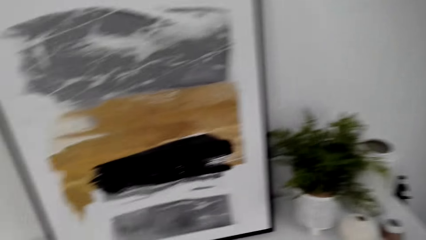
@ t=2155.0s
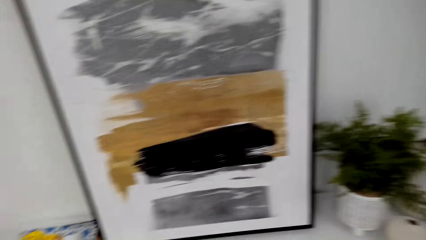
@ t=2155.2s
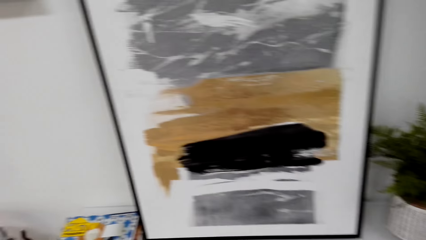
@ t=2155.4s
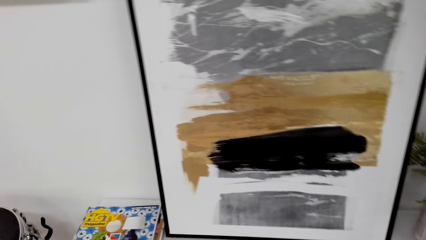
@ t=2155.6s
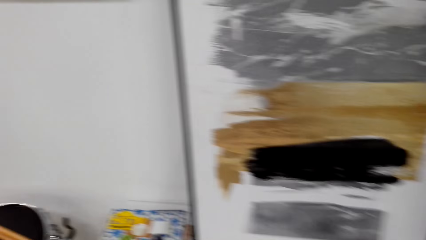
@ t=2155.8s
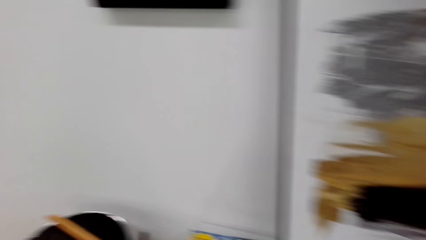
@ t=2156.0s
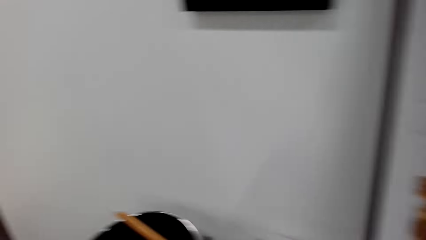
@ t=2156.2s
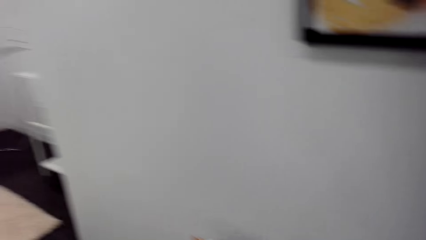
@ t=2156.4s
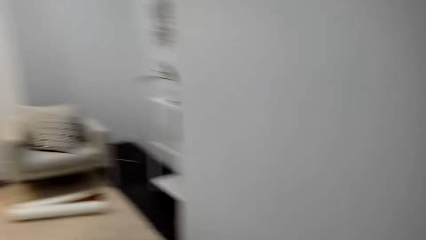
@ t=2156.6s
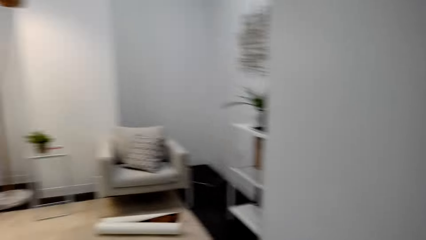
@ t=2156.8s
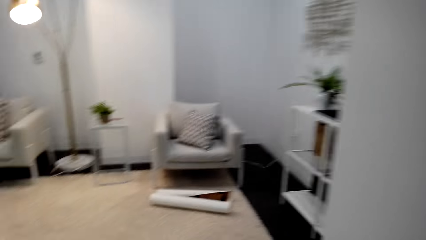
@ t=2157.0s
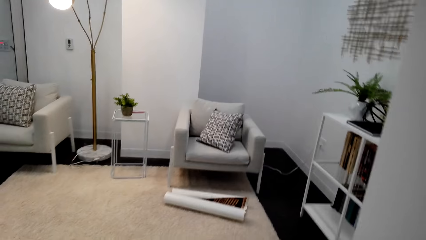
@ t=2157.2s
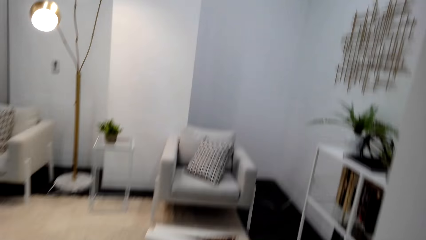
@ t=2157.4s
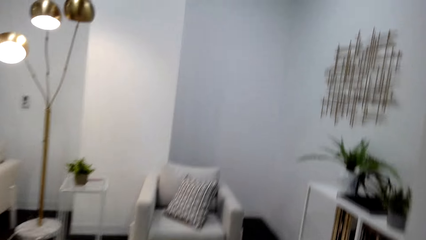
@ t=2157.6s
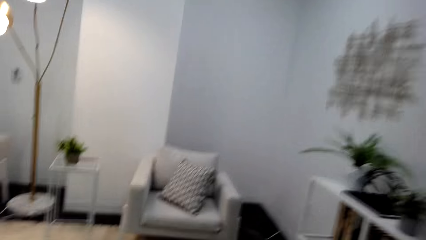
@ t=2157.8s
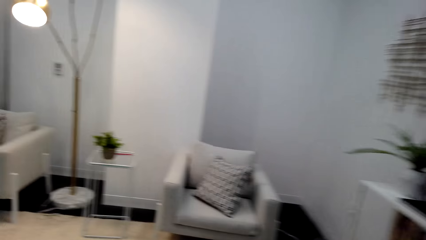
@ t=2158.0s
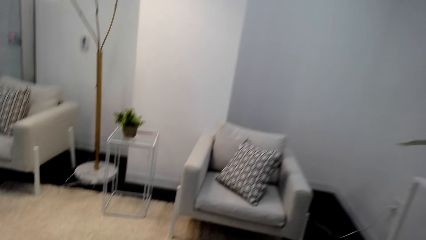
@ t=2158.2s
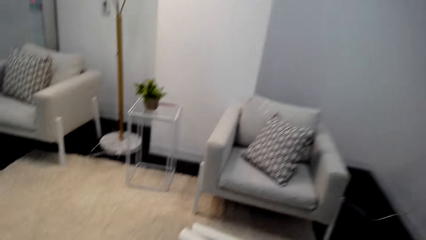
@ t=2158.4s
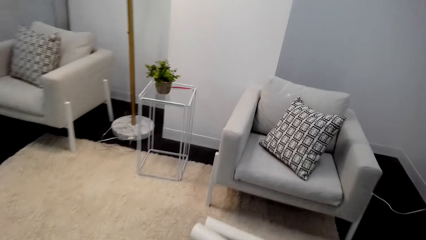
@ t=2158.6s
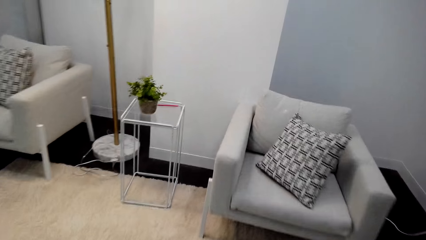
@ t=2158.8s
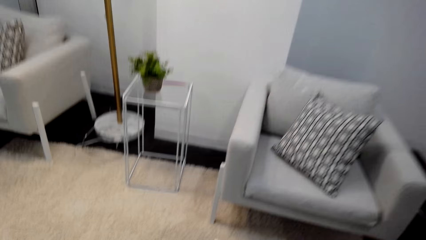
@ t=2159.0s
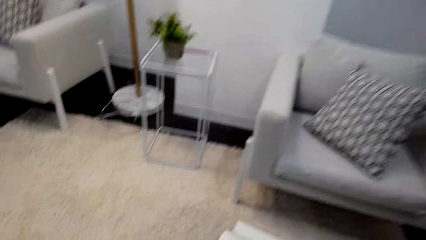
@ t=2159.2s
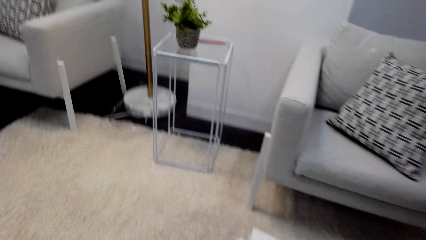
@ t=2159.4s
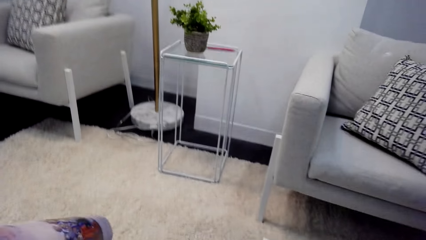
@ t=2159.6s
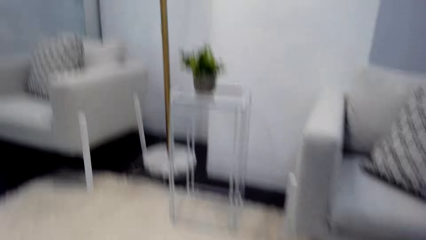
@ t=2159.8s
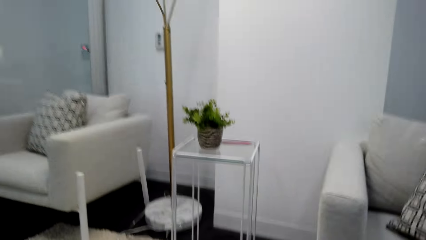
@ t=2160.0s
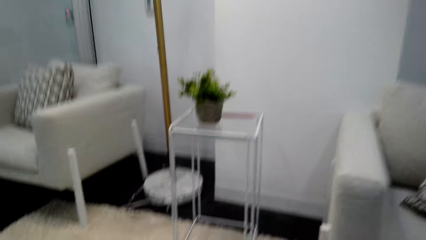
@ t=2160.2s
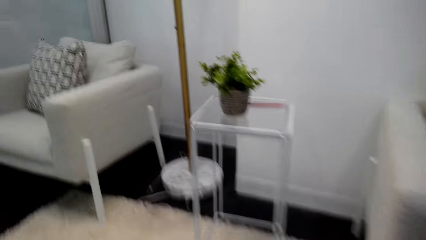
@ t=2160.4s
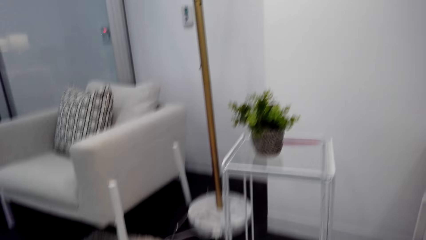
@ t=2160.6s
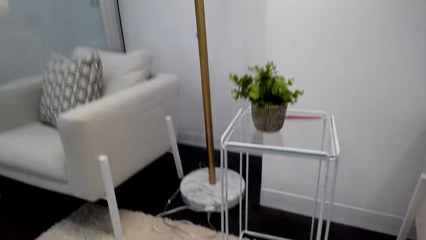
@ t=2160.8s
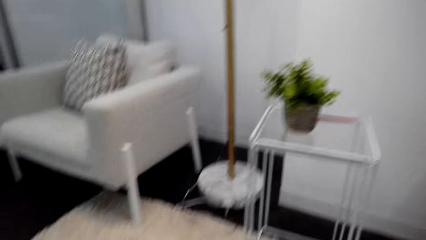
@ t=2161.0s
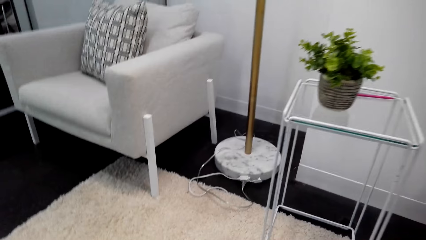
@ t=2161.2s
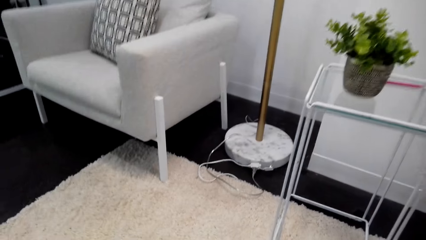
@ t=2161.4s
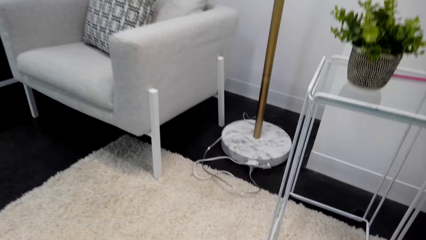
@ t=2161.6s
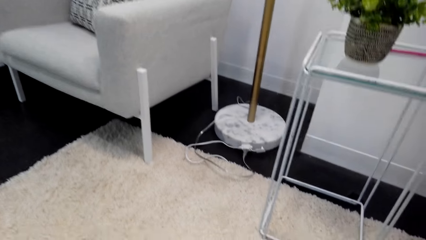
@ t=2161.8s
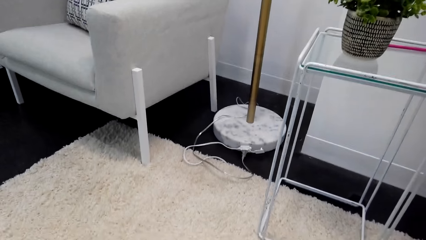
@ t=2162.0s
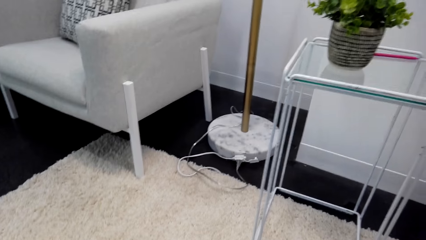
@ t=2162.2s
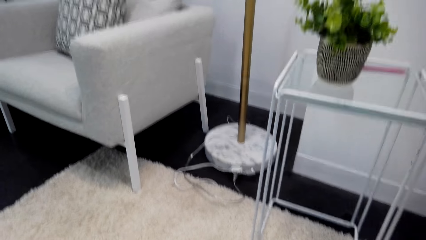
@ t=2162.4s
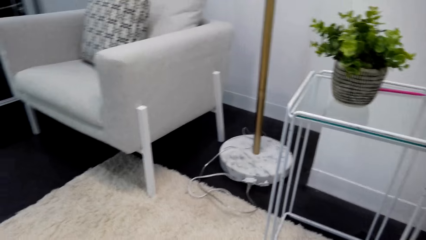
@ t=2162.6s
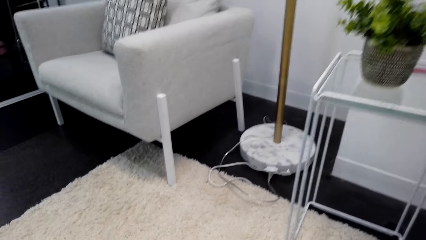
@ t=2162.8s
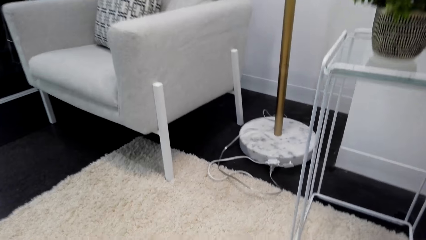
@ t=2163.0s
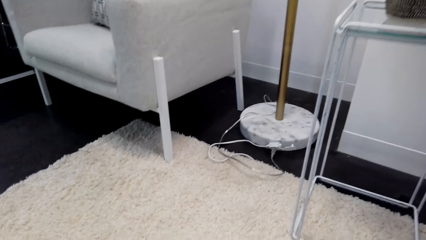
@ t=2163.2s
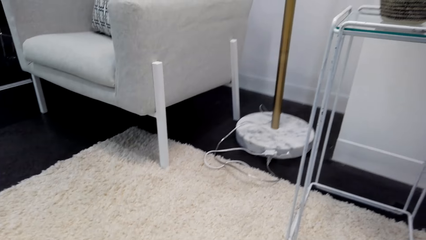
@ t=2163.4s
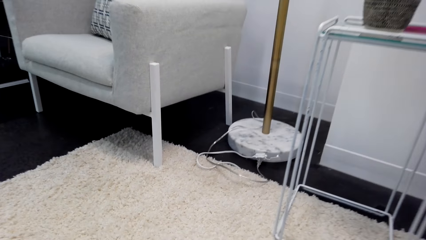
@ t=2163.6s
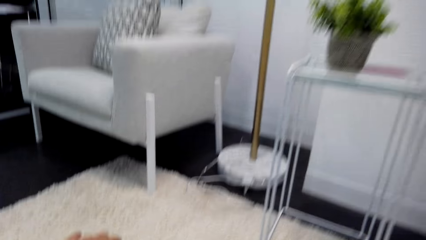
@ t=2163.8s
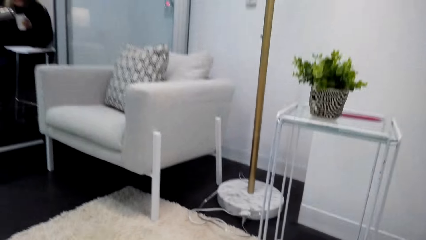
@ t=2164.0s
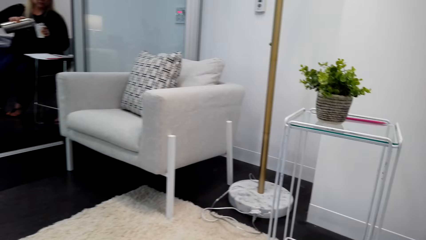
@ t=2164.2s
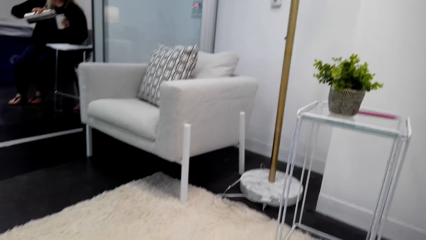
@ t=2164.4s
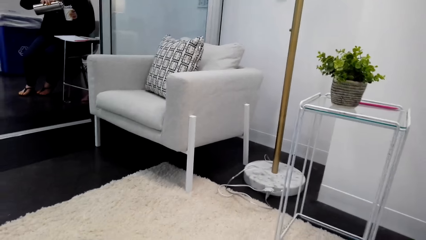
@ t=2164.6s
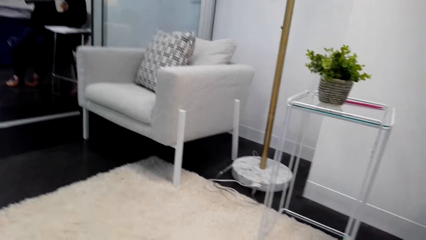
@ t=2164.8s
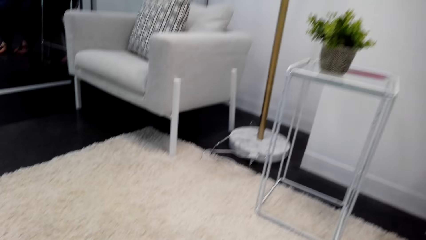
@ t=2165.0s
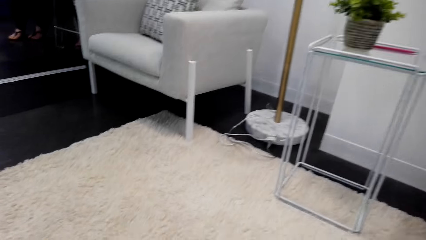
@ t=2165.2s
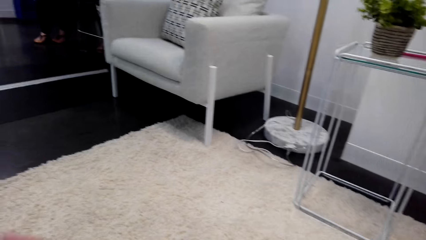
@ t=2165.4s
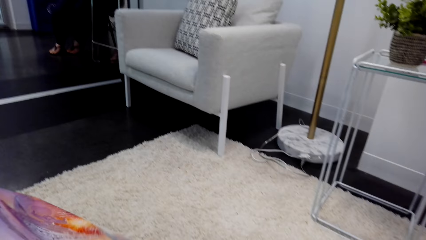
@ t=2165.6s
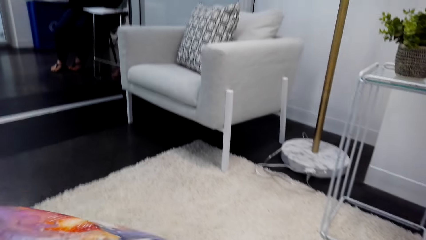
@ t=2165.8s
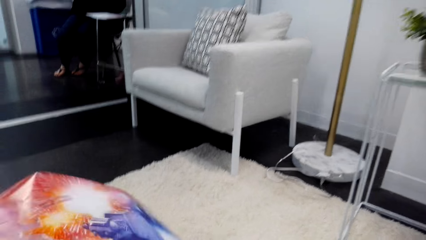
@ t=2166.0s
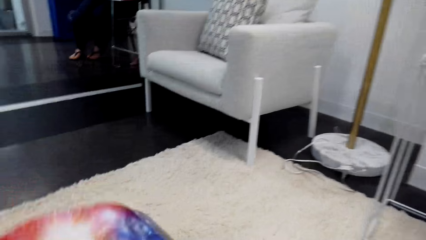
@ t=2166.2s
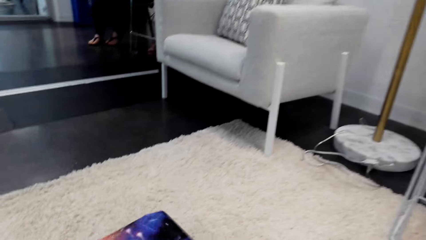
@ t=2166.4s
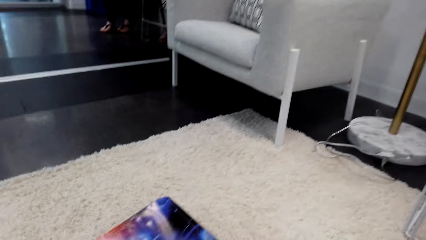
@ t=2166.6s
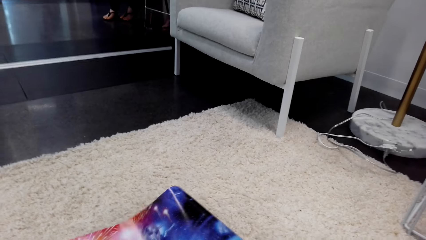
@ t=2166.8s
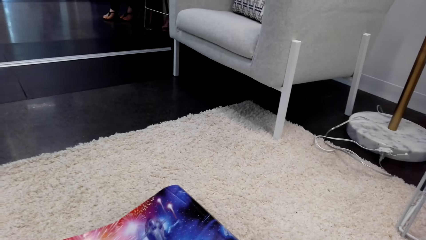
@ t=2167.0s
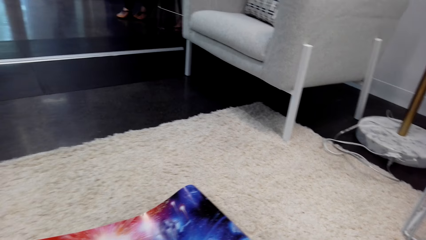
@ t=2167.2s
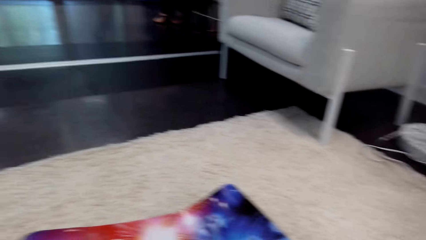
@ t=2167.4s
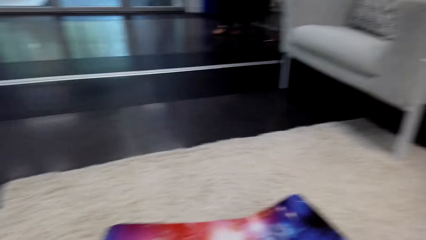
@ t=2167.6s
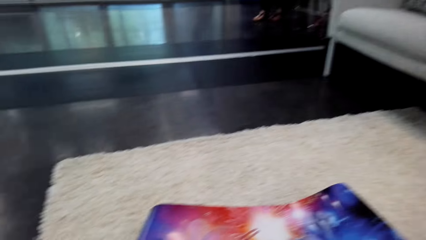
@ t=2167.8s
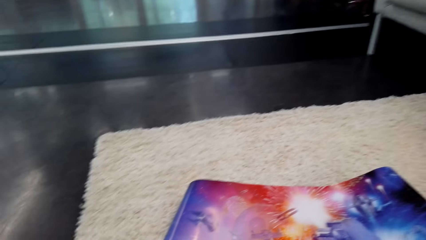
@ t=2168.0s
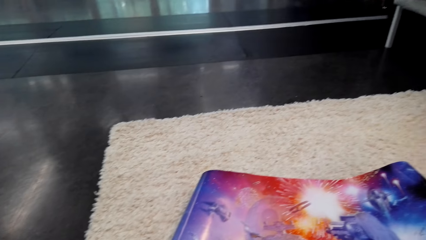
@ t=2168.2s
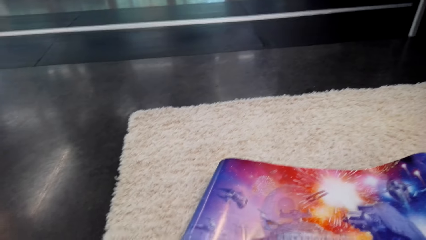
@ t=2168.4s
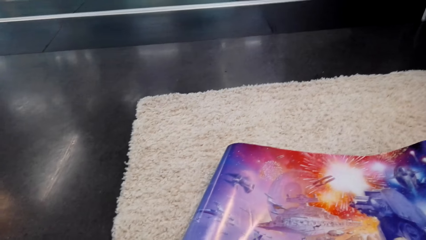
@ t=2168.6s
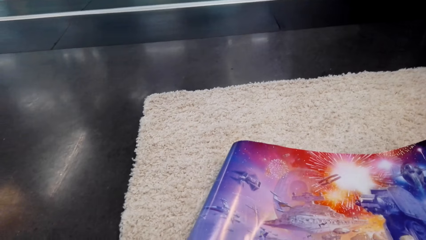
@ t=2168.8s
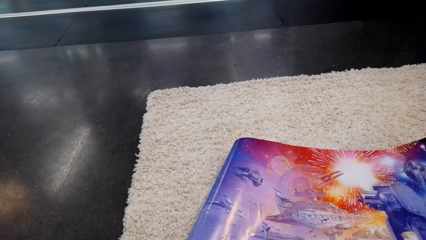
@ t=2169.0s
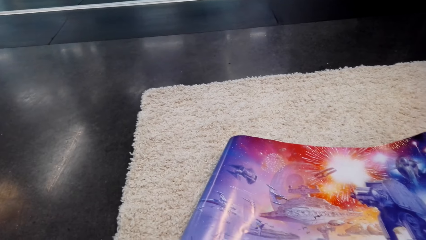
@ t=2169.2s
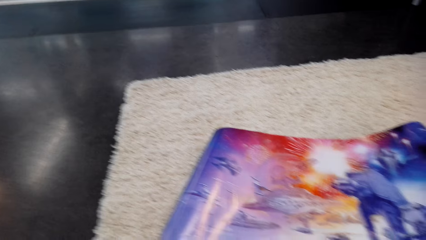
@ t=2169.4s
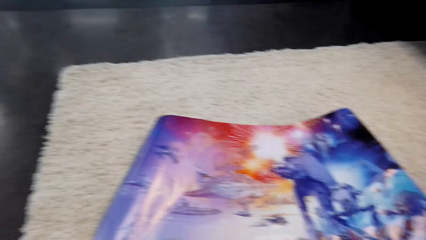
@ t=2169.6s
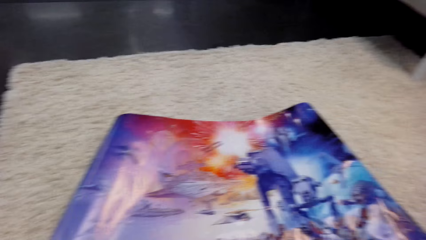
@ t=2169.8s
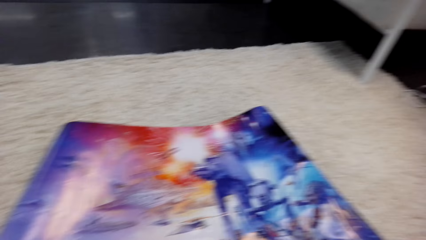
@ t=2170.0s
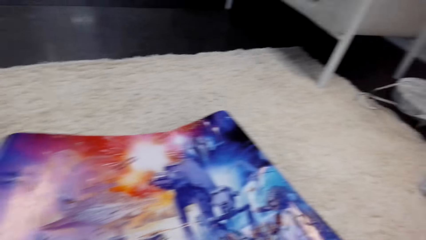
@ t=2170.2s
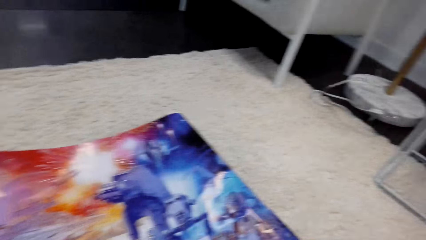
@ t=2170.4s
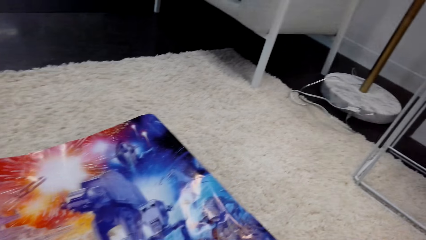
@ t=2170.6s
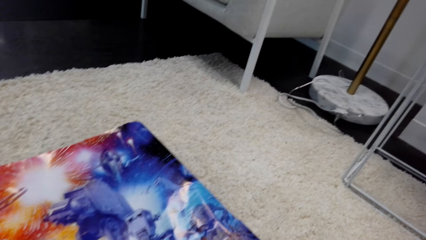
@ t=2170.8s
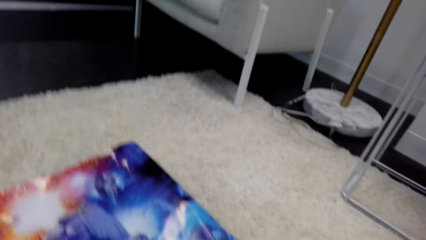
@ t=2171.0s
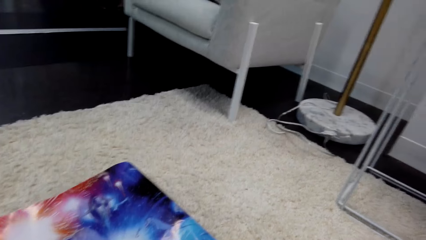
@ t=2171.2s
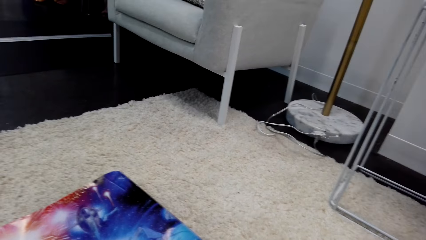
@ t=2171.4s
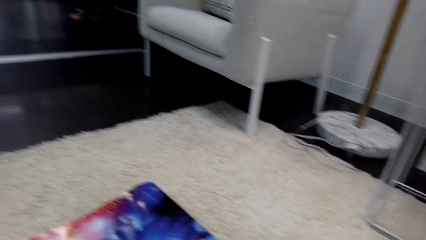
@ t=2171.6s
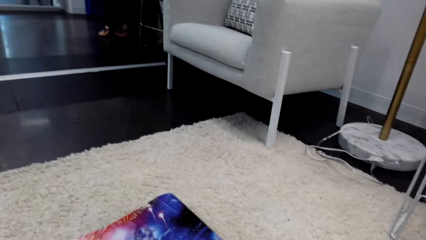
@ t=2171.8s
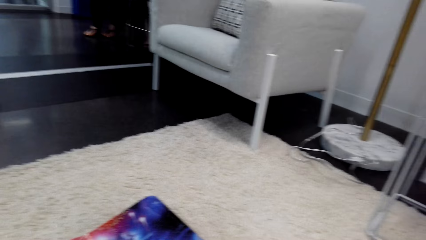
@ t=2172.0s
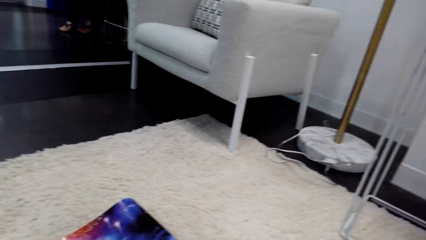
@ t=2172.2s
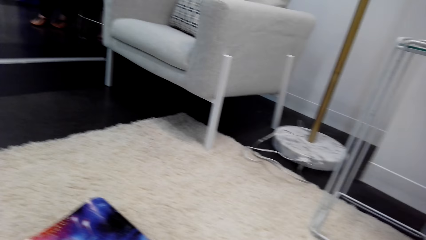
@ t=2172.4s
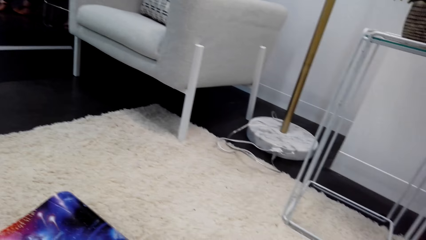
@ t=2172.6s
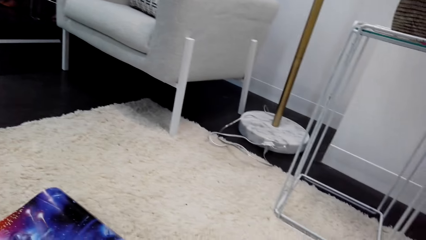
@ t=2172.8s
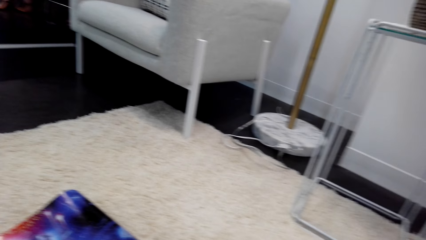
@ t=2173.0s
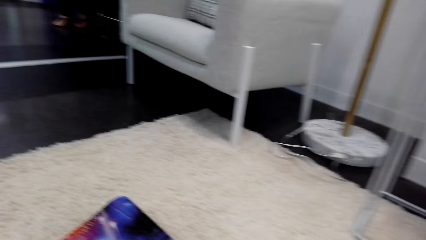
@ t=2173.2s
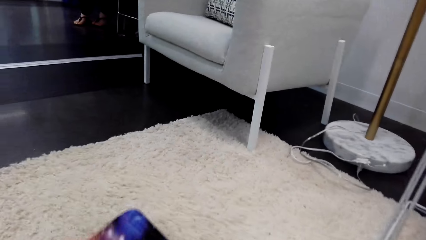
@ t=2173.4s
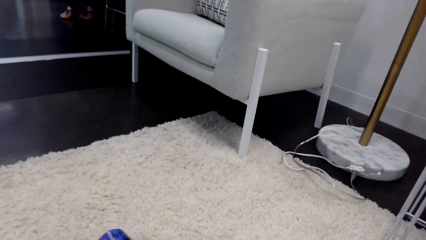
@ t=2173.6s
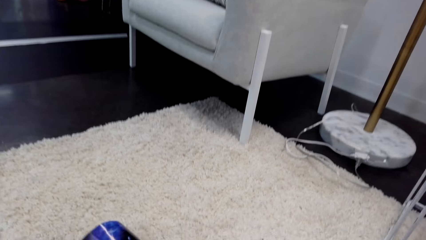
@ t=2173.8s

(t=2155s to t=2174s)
The camera wearer looks around. They walk around. A woman converses. The camera wearer converses. The woman pours a drink in the mug. The camera wearer spreads the paper on the floor. They converse.
